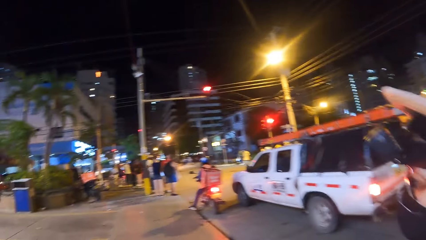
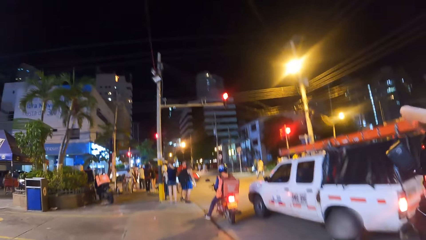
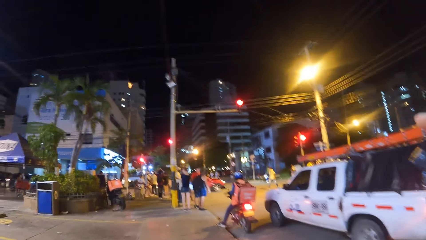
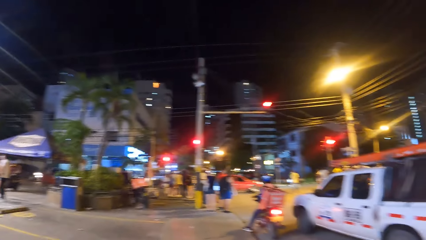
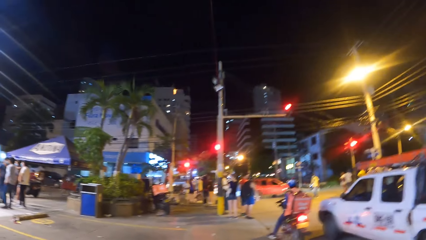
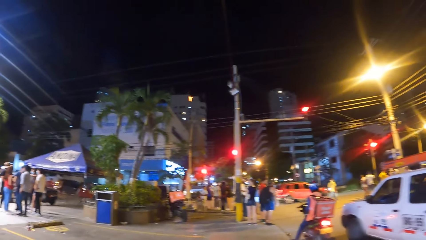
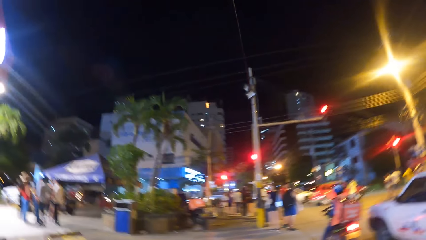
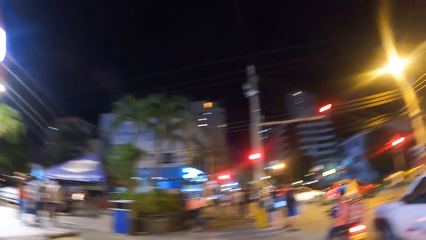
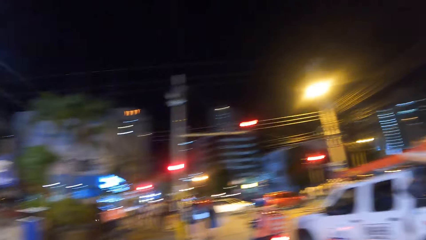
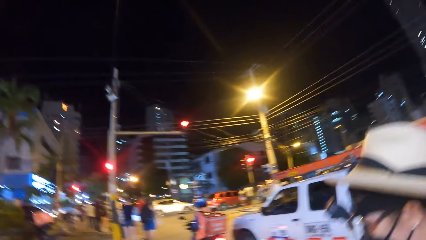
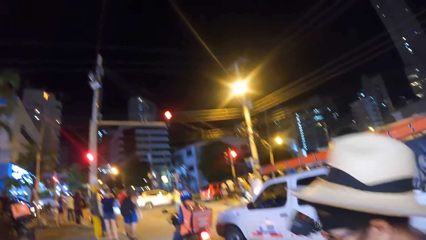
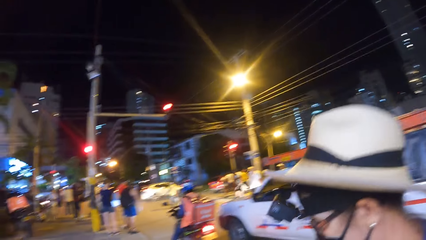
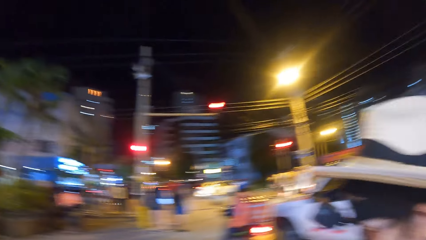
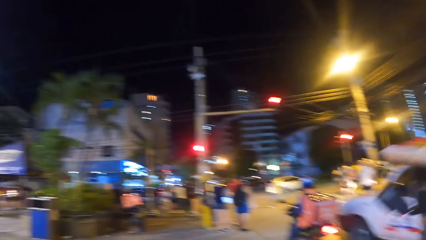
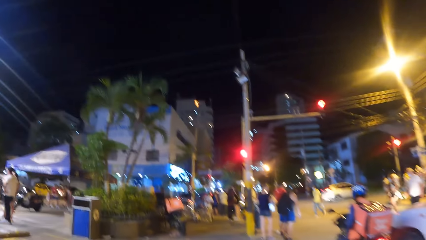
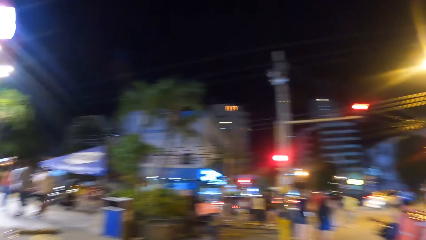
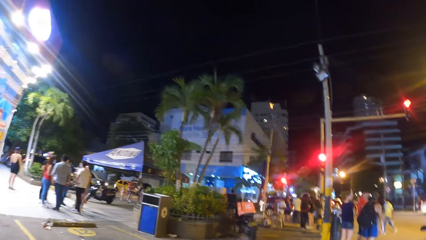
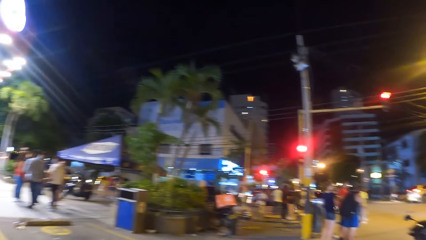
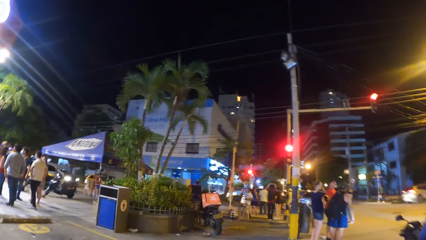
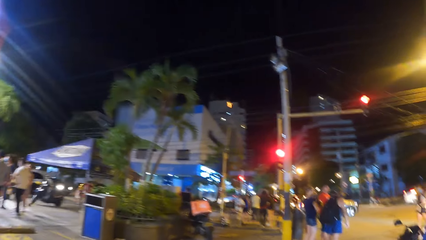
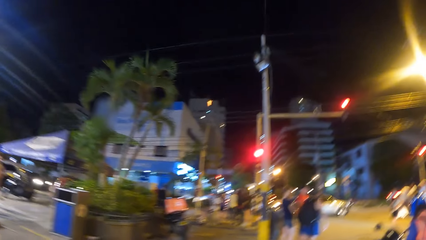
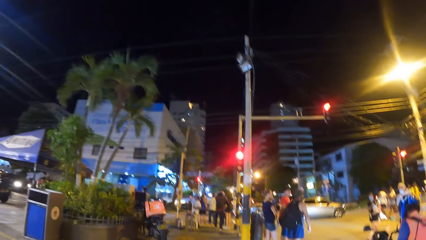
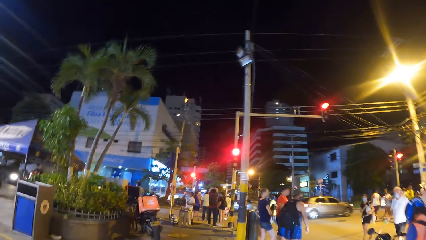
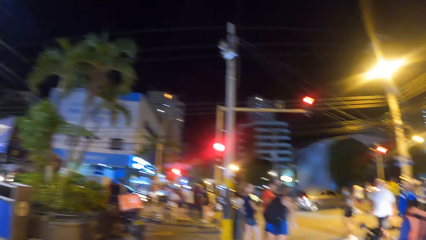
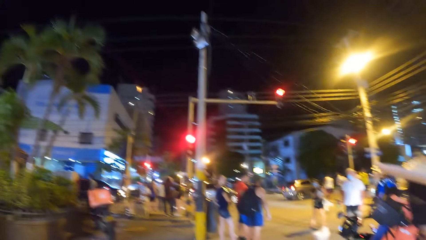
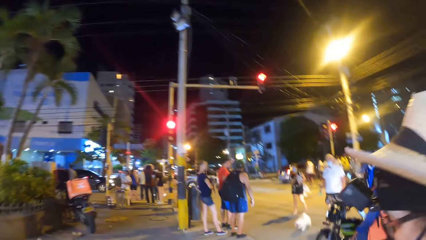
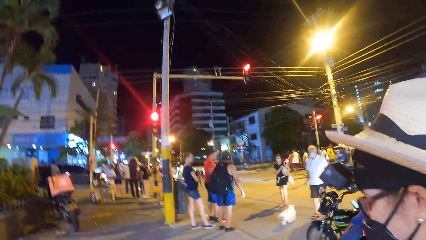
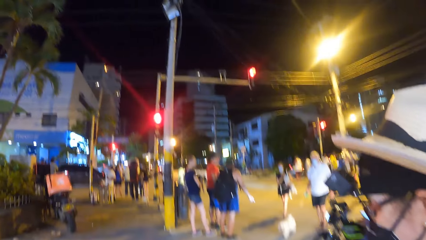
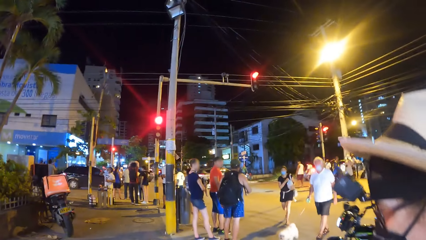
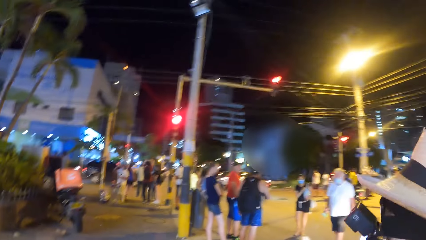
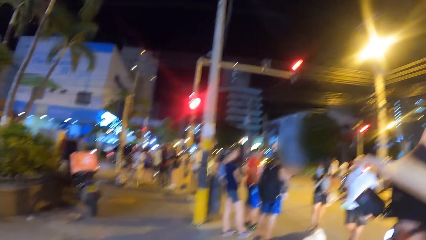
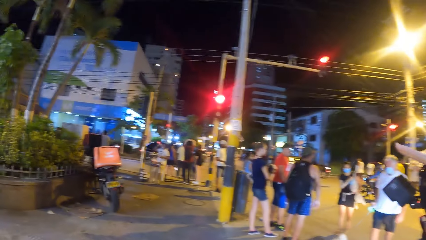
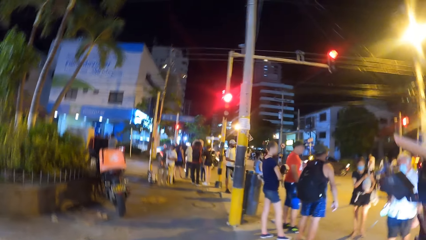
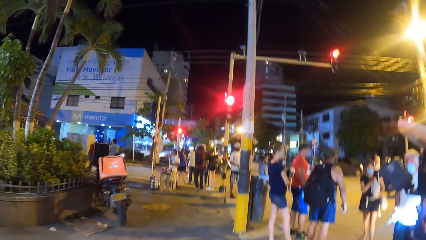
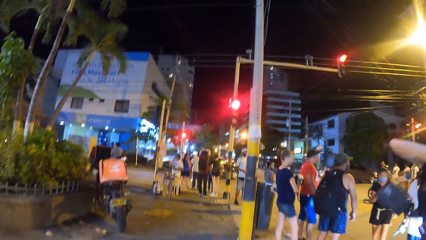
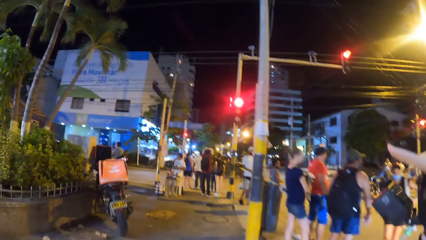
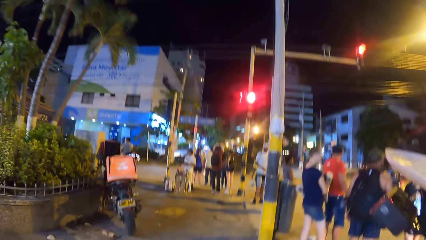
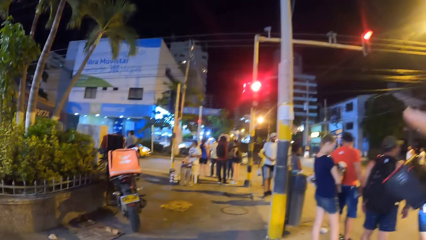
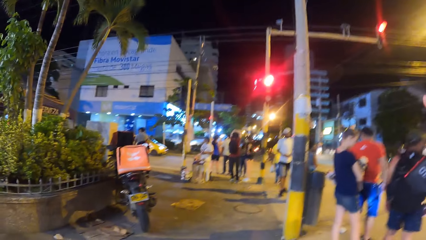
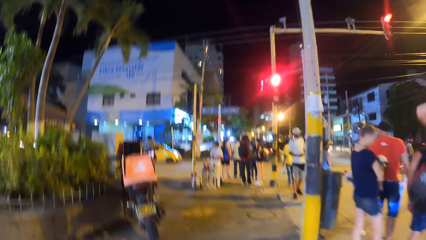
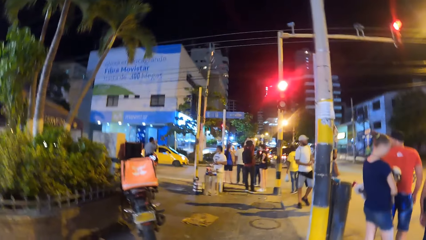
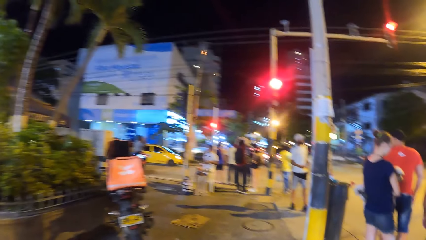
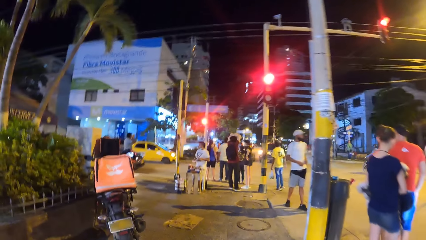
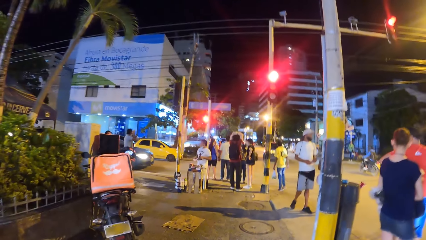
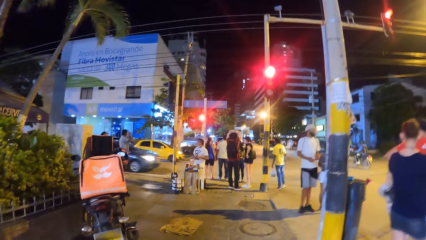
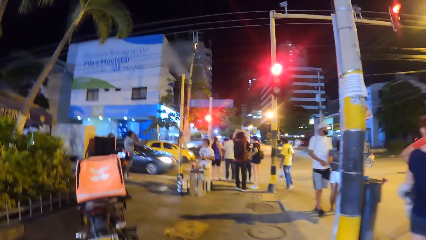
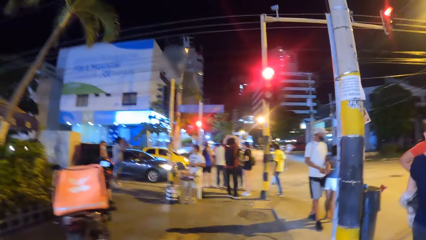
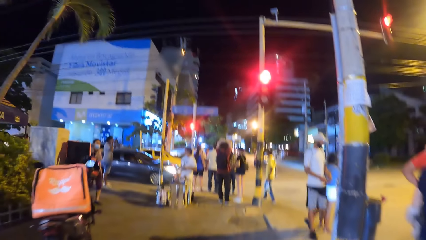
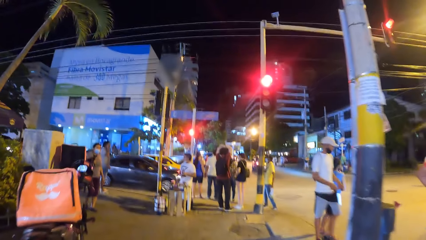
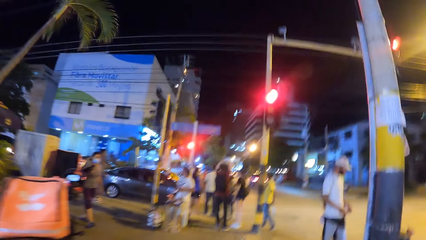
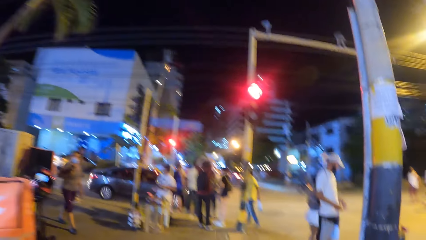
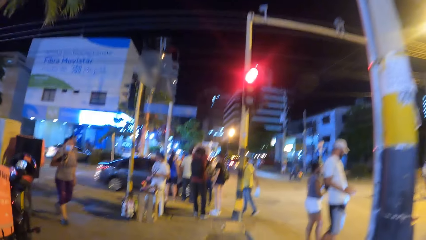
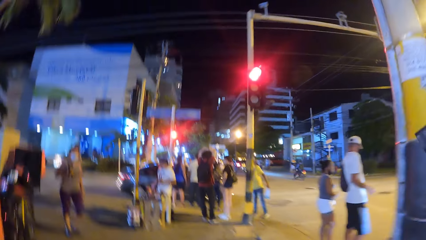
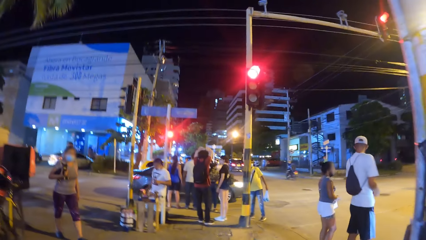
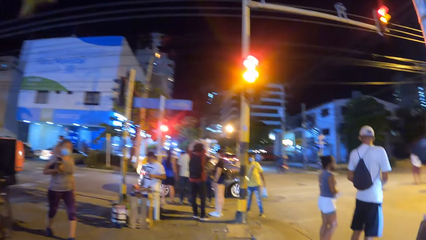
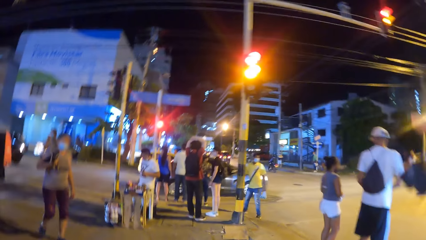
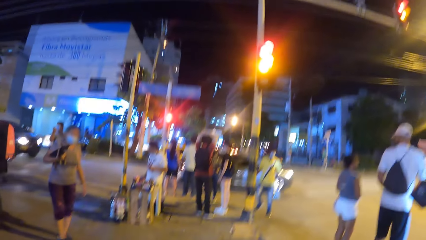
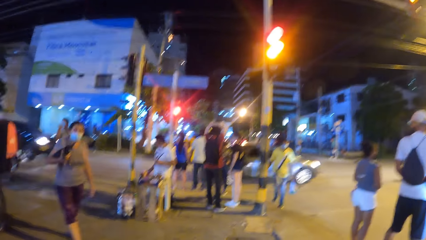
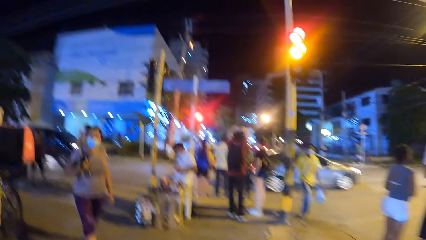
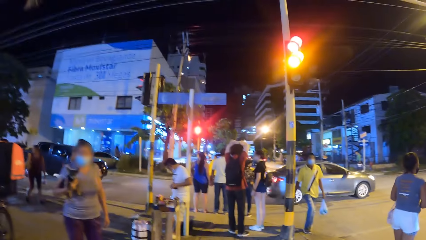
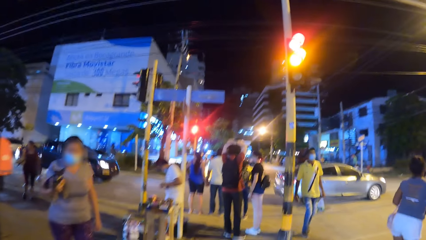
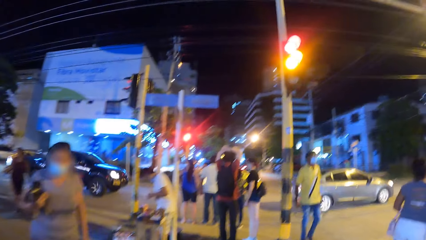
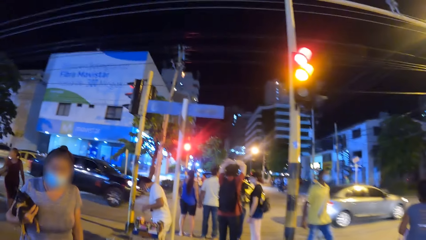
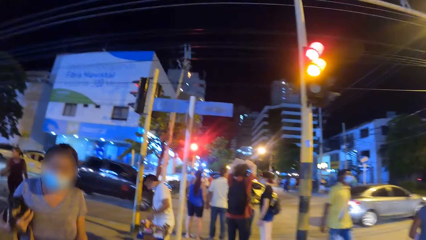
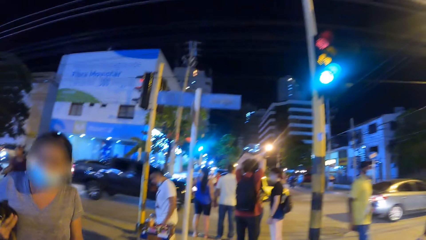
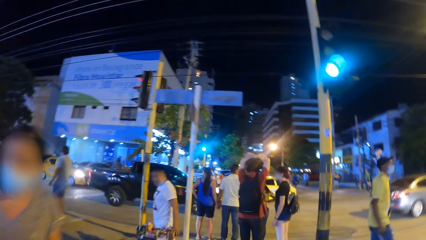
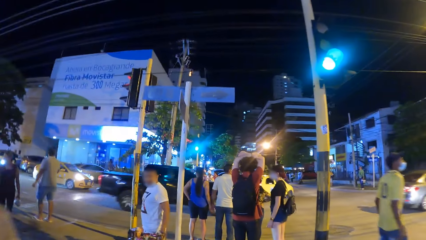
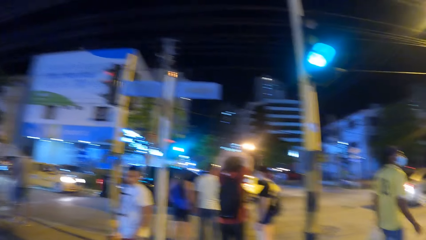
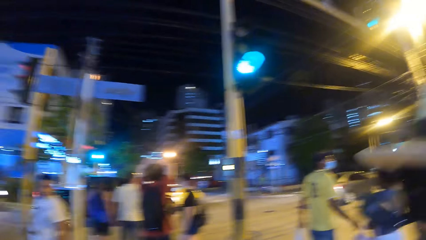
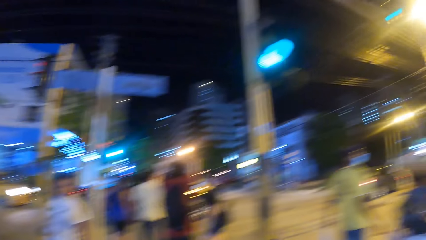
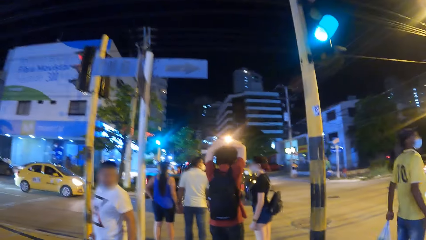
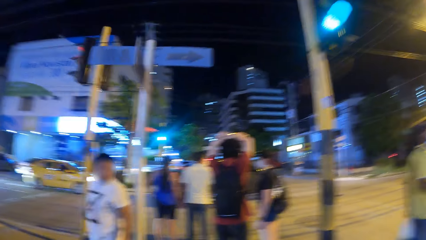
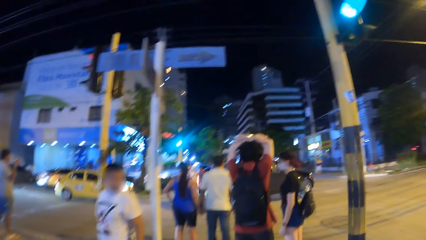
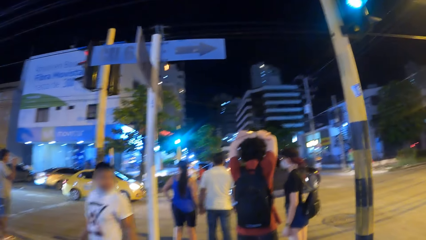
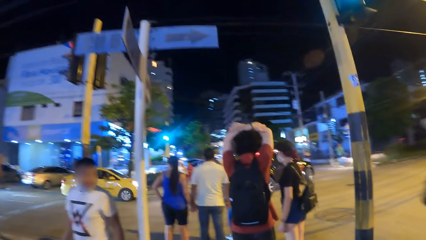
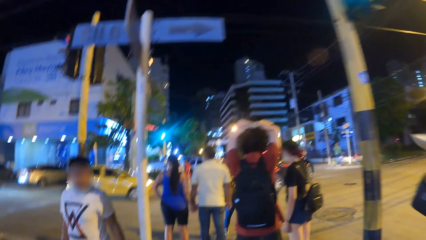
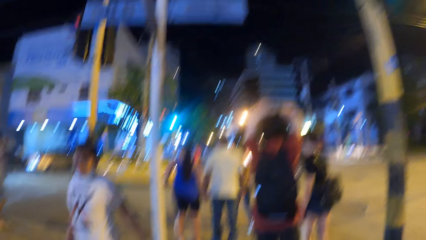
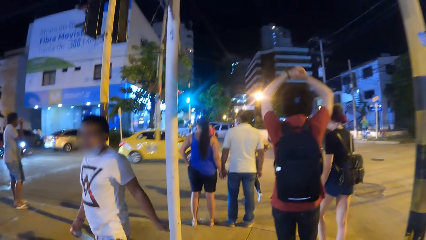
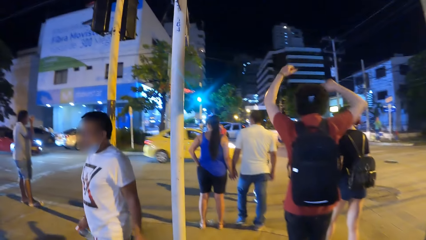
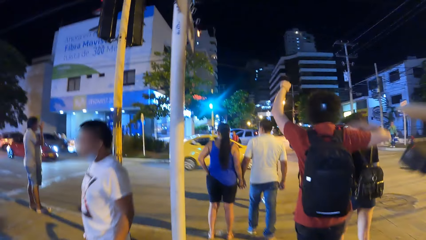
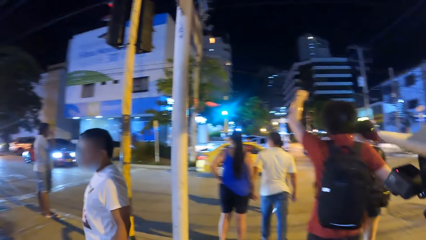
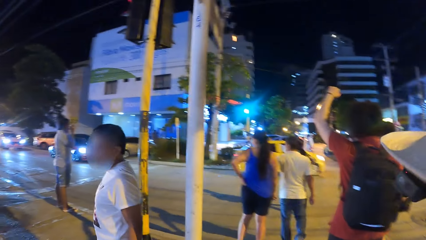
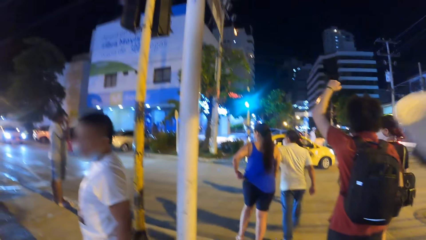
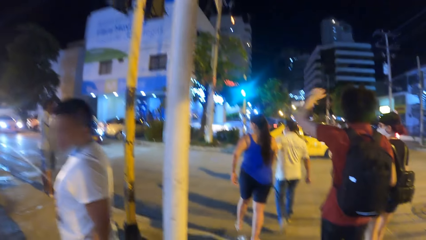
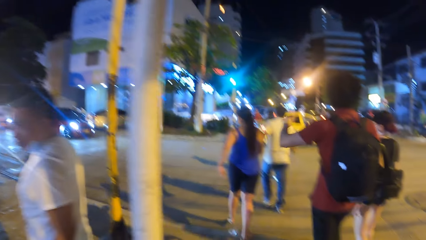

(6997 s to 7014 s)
The camera wearer walks on the street with a friend.
